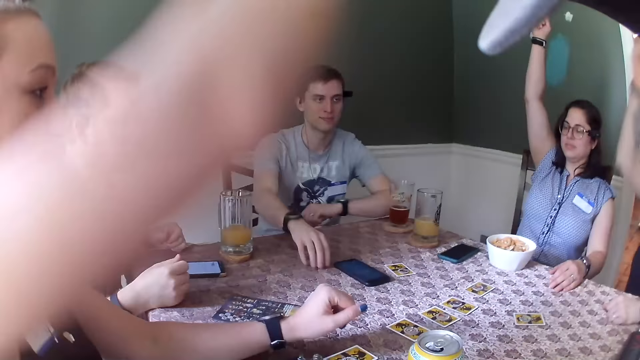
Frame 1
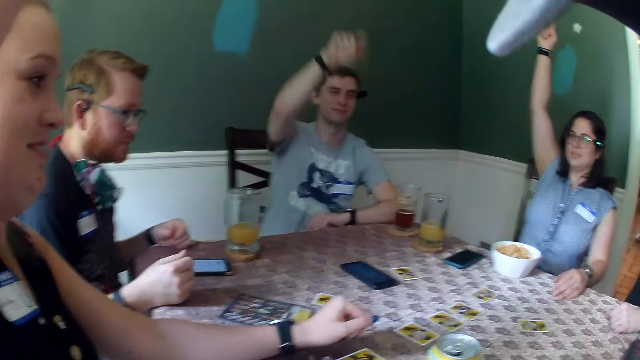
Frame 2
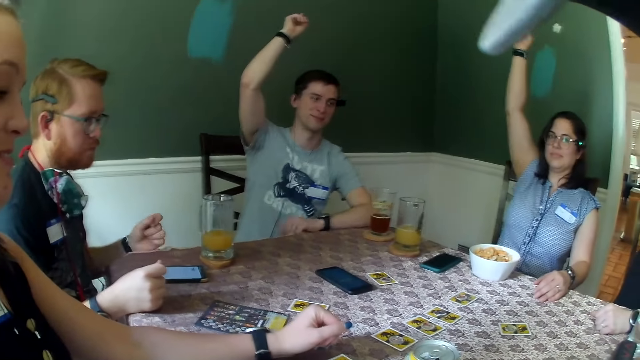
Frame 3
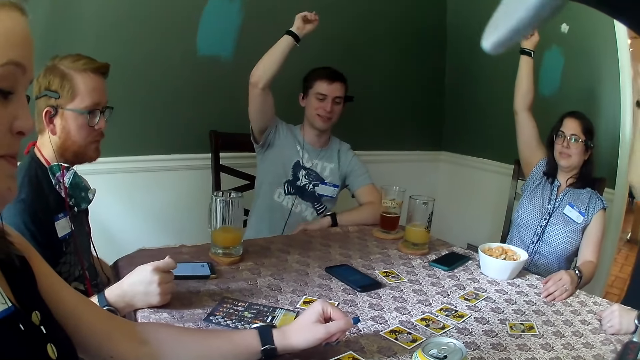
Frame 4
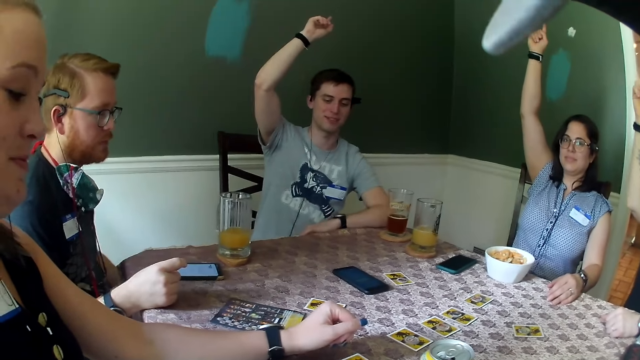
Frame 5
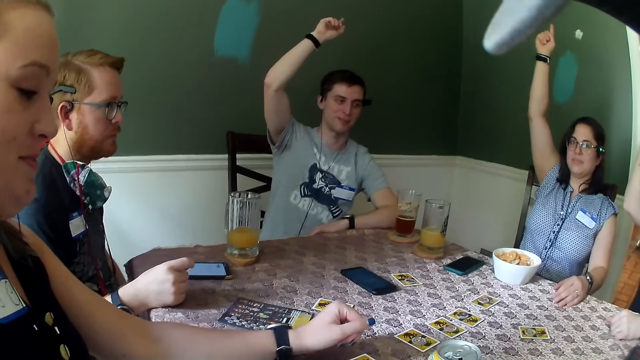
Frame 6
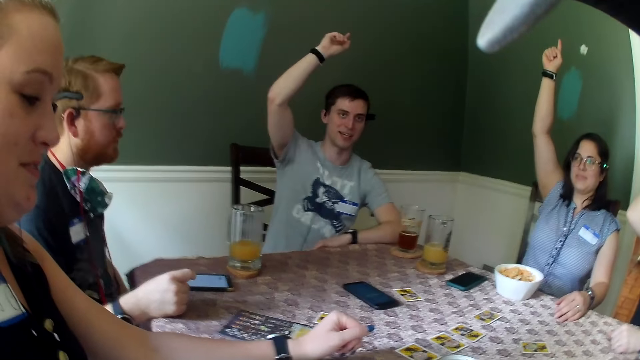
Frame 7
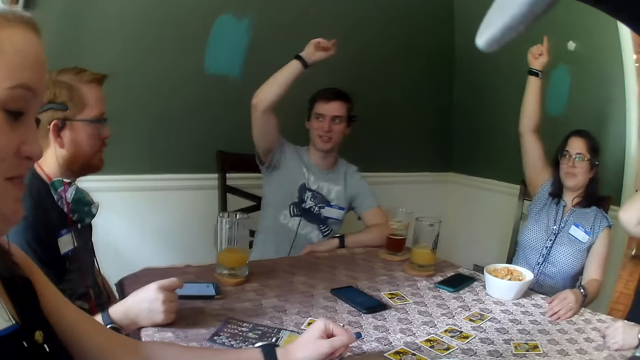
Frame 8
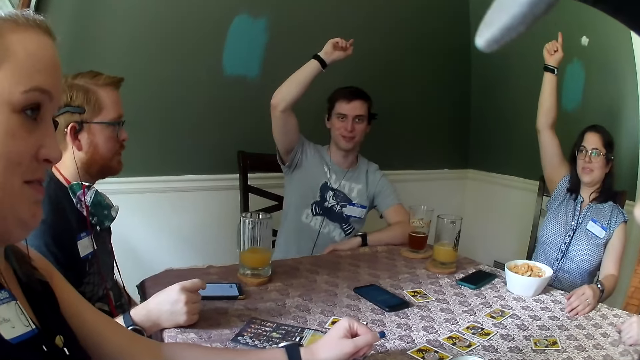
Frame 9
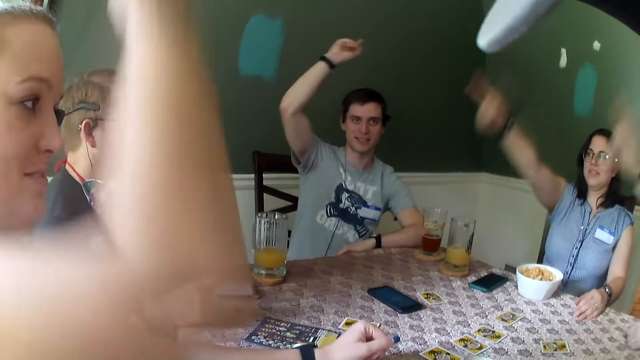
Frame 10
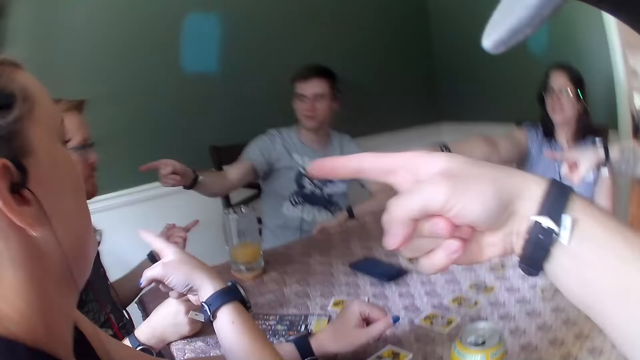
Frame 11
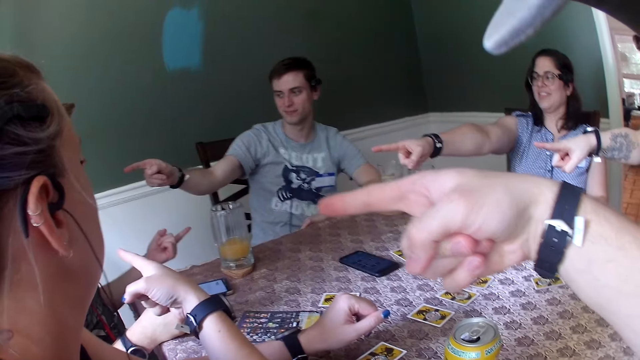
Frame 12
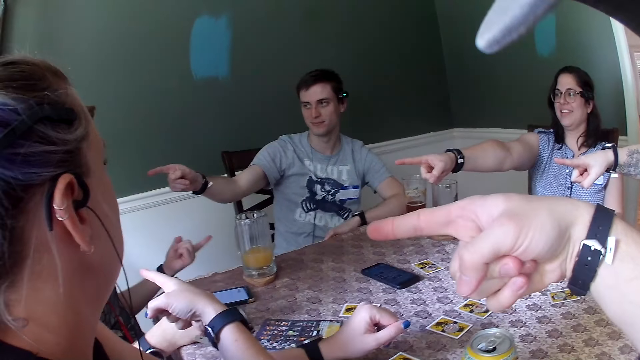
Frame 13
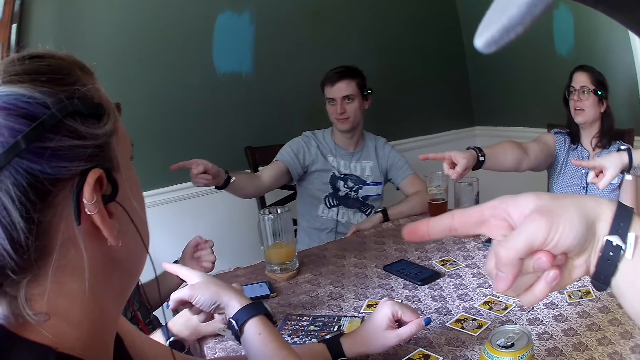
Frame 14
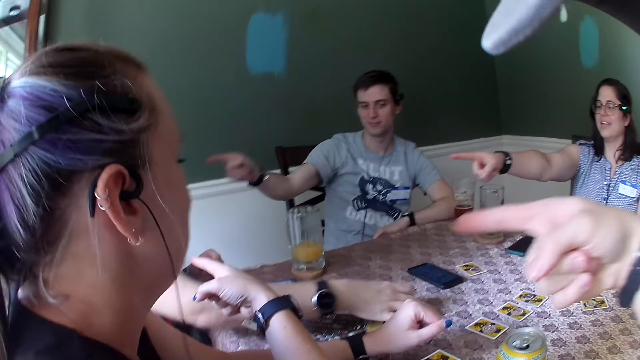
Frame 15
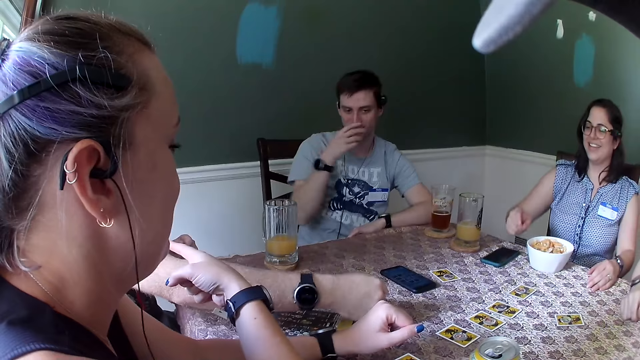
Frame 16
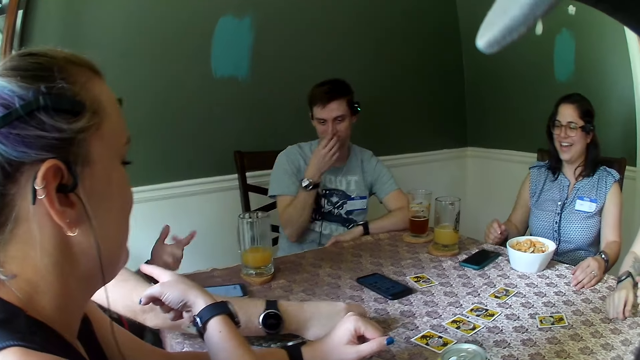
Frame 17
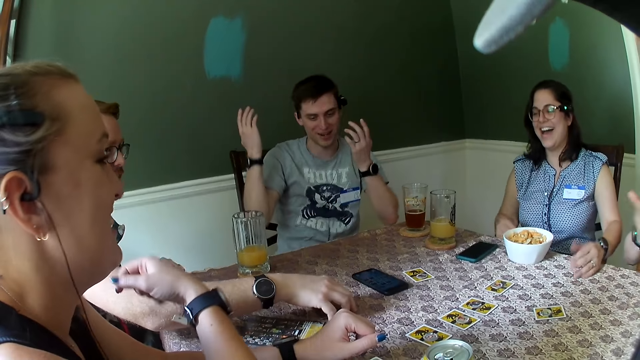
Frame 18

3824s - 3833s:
A woman raises her right hand. Another woman raises her right hand. A man points his right hand. The man raises his hand. Another woman points to another man. The first woman points to the other man. The second woman points to the other man. The first man points his right hand to the other man. The camera wearer points his right hand to the other man. The other man turns a card on the table with his right hand. The other man places his hand on the table. The first man touches his face with his left hand.

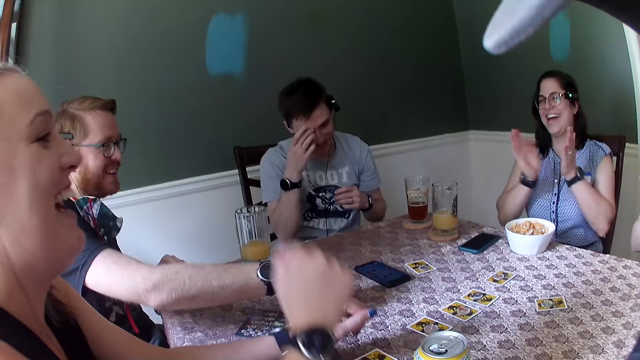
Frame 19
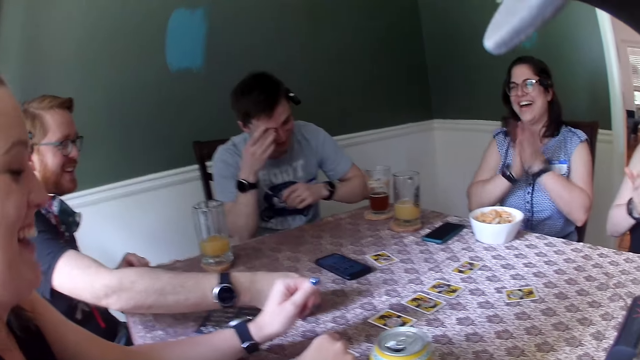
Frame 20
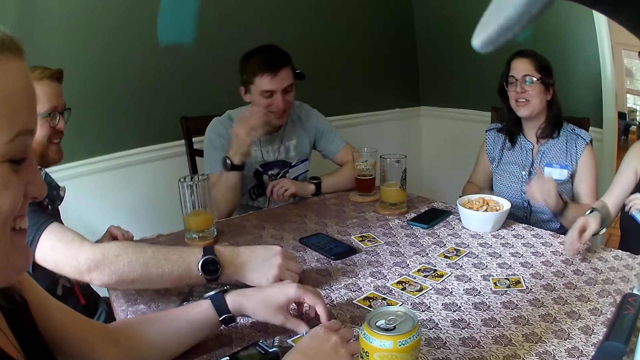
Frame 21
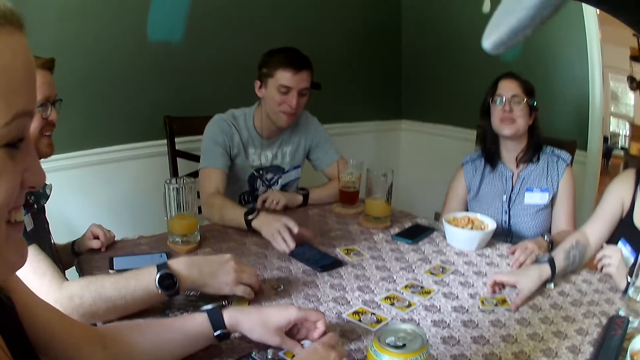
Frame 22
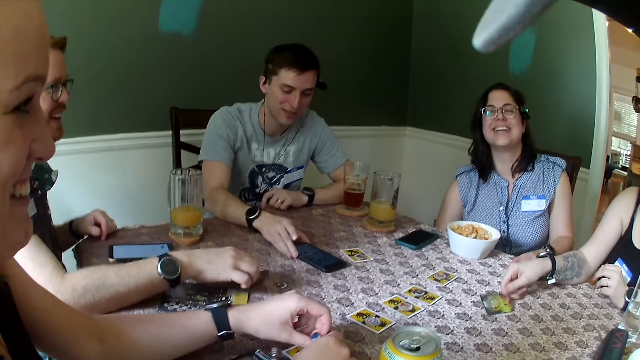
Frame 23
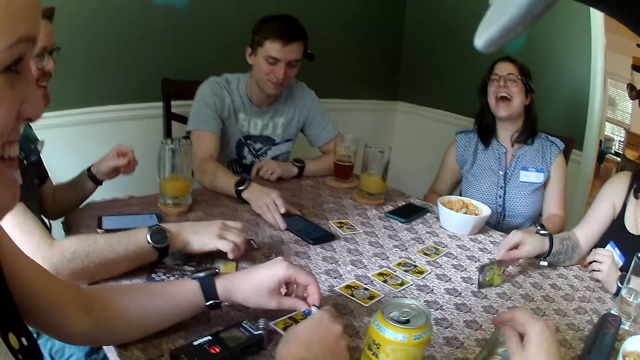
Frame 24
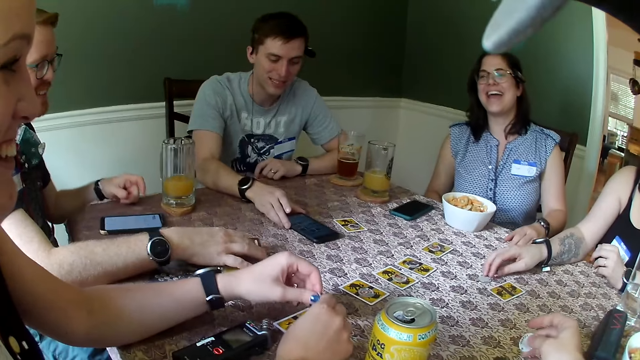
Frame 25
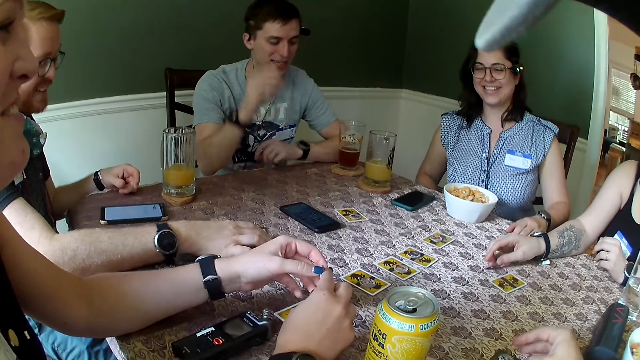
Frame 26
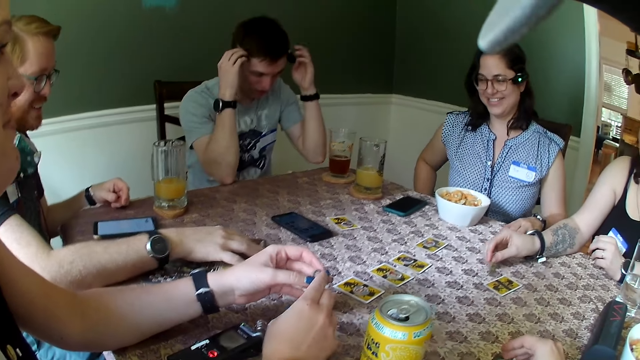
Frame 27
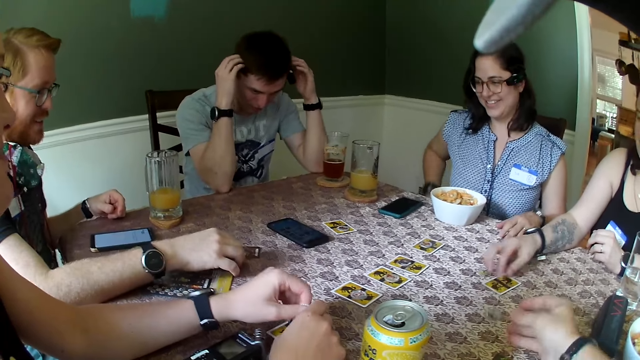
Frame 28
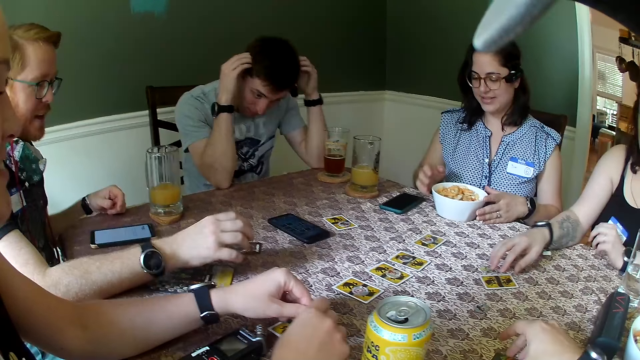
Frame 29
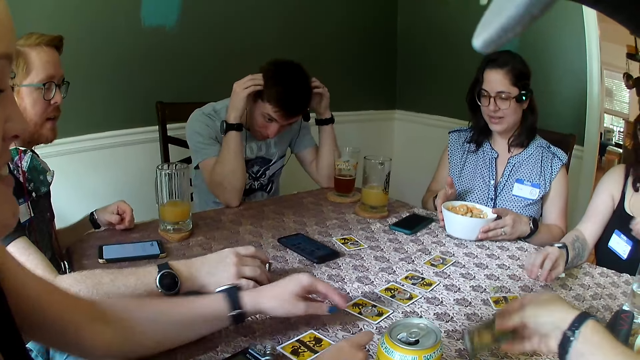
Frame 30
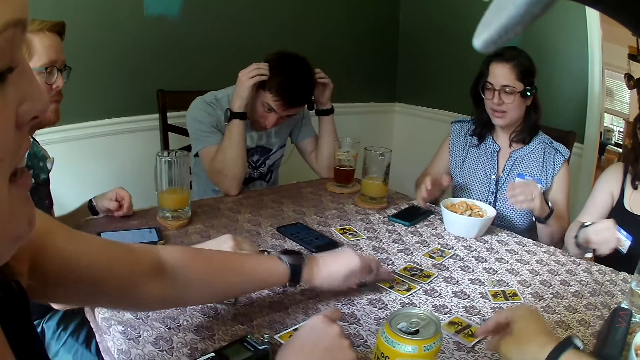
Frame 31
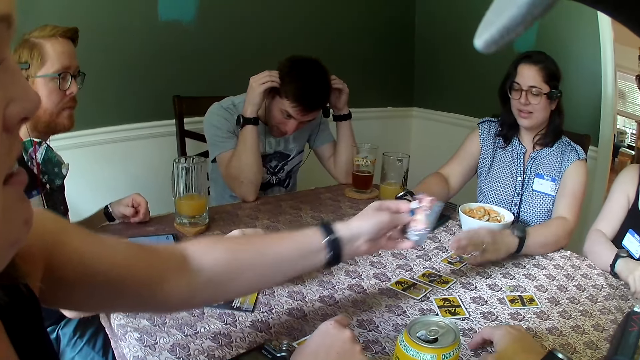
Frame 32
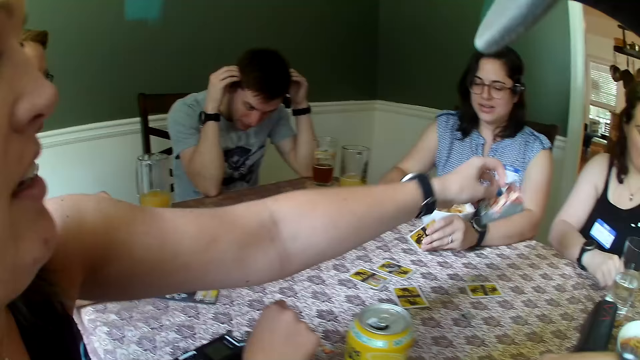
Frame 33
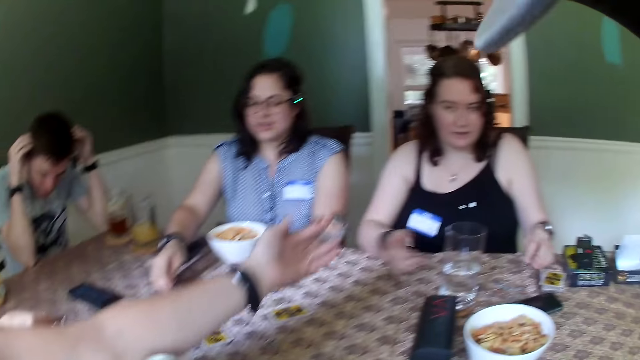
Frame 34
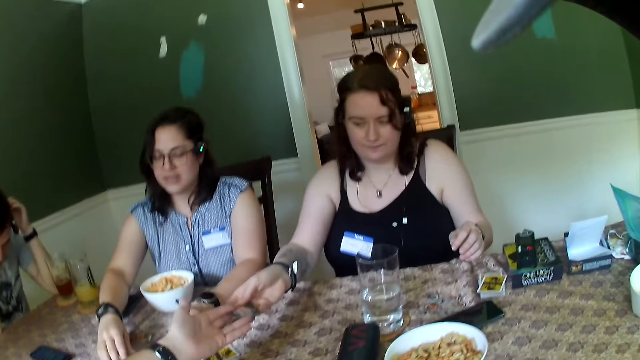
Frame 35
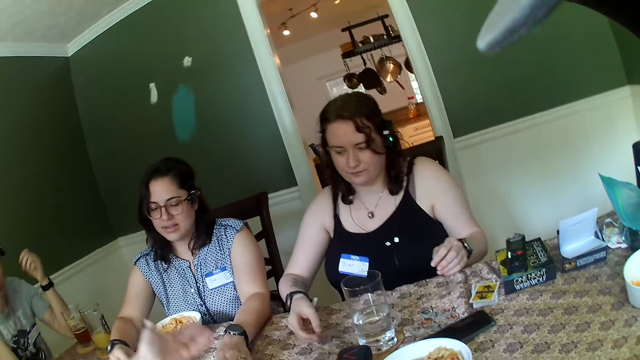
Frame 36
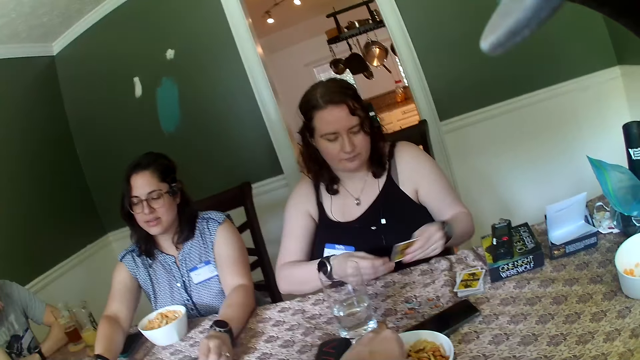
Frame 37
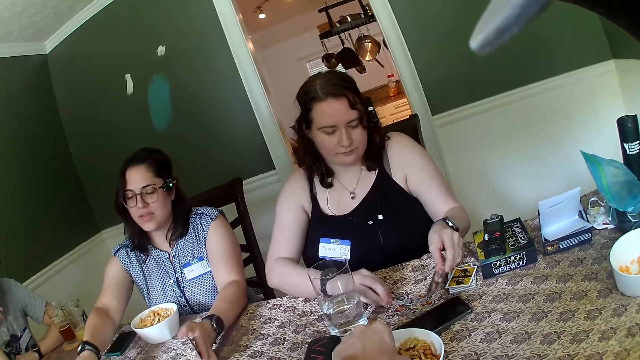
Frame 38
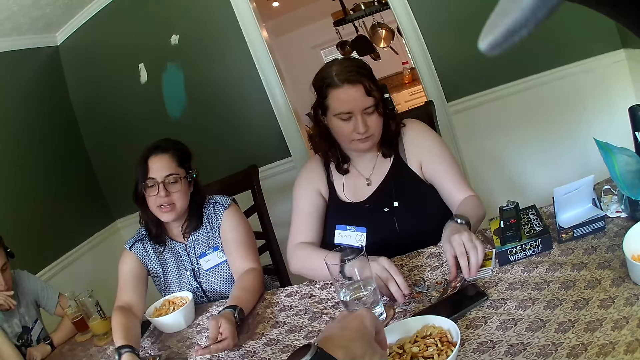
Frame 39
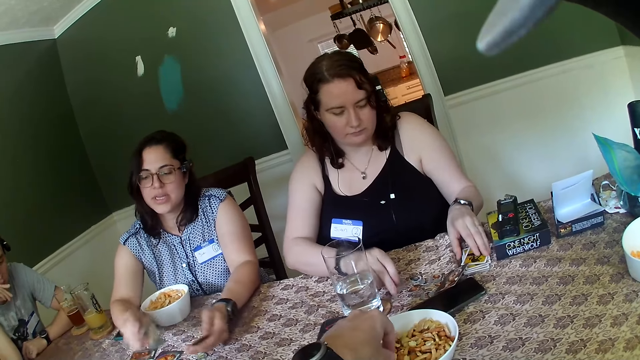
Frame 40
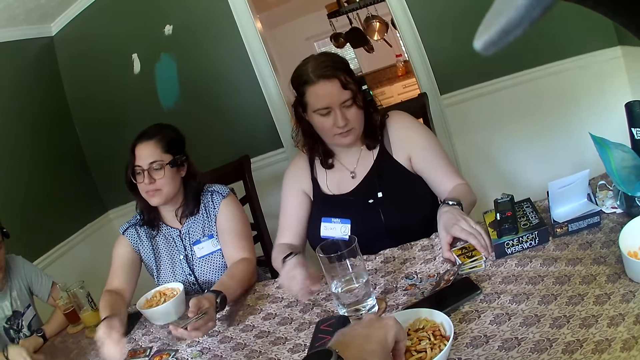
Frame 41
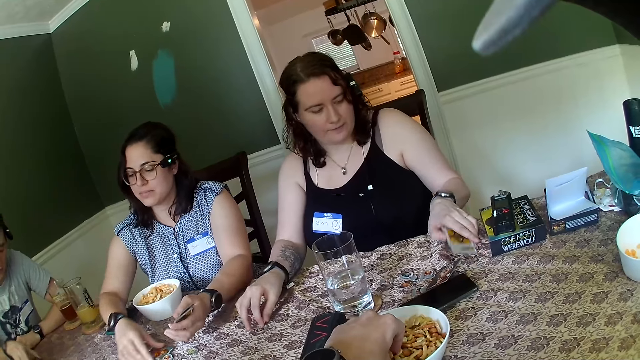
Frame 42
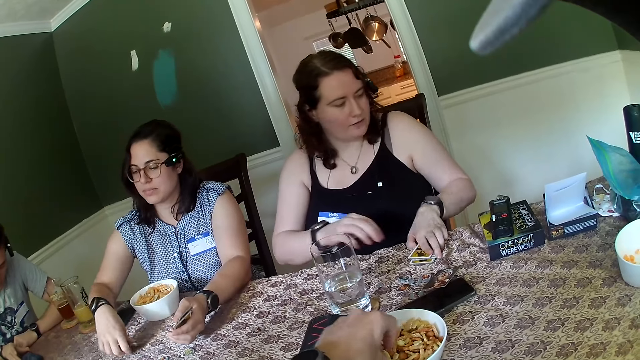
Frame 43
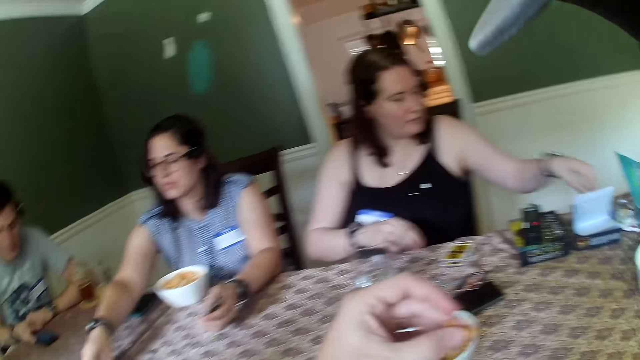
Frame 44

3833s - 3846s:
A woman puts both hands together. A man raises his hand. Another woman raises her hand. A third woman raises her hand. The third woman claps her hands. A fourth woman turns a card on the table with her right hand. The fourth woman picks a card. The first man touches the phone on the table with his right hand. Another man picks cards. The second woman picks a card. The fourth woman turns a coin on the table with her right hand. The first man touches his hair with both hands. A third man touches a coin on the table with his right hand. The first woman touches the plate of chinchin with both hands. The camera wearer picks a card. He drops a card on the table with his left hand. The second woman picks a card on the table with her left hand. The third woman picks a card. The second woman passes the card to the fourth woman with her left hand. The fourth woman holds the card, passes the card from her right hand to her left hand, touches the coins on the table with her right hand, and drops the card on the phone with her left hand. The third woman picks cards from the table. The fourth woman moves a stack of cards on the table with her left hand. The camera wearer takes a peanut from the bowl of peanuts with his right hand. The fourth woman picks cards.
